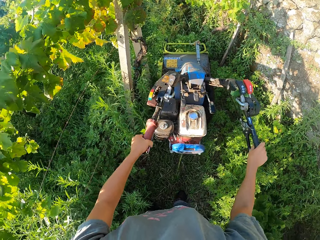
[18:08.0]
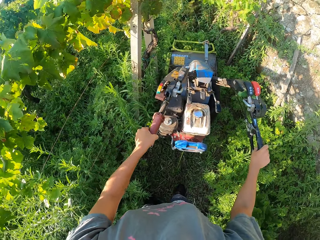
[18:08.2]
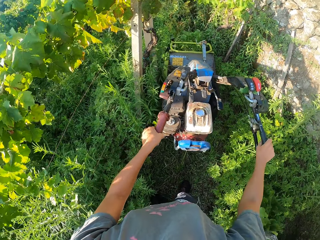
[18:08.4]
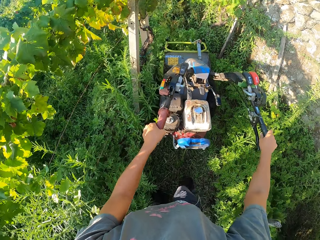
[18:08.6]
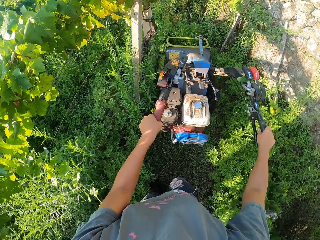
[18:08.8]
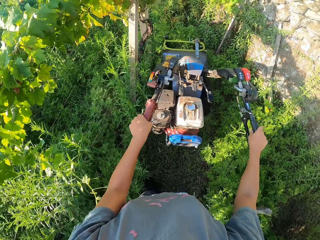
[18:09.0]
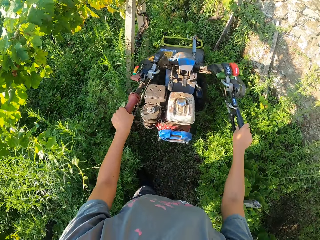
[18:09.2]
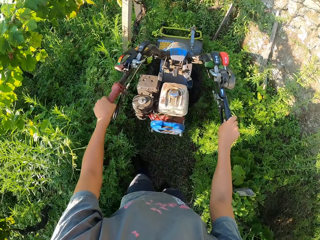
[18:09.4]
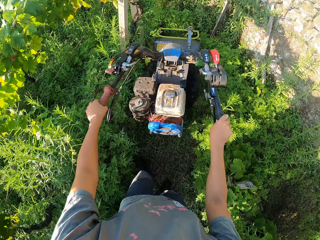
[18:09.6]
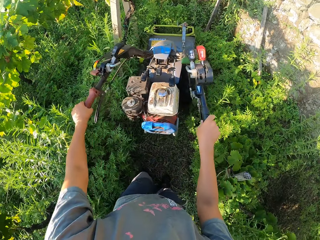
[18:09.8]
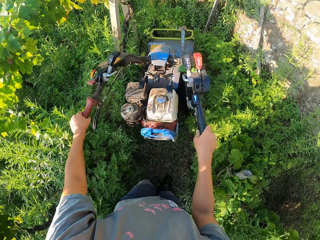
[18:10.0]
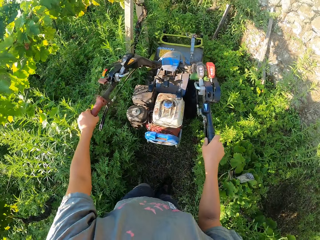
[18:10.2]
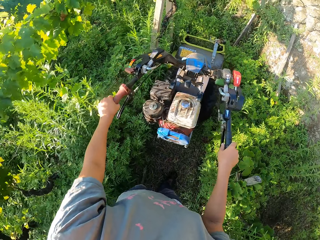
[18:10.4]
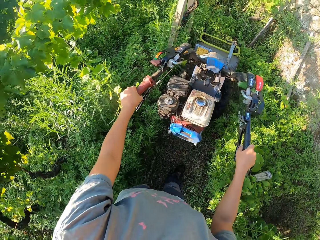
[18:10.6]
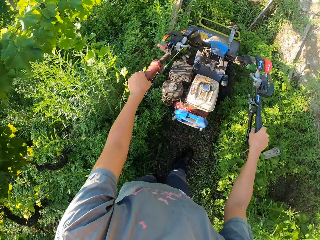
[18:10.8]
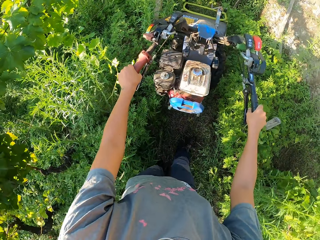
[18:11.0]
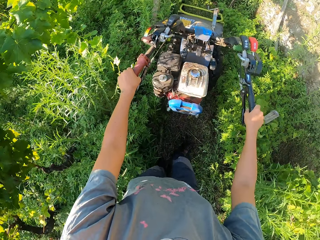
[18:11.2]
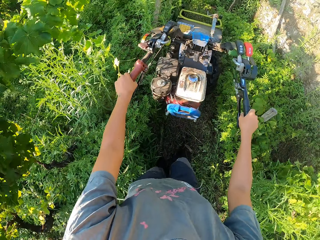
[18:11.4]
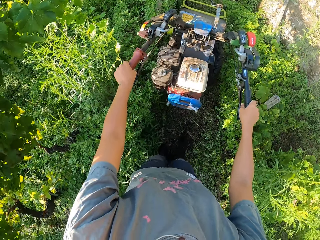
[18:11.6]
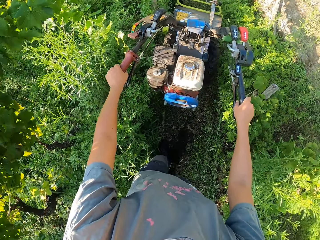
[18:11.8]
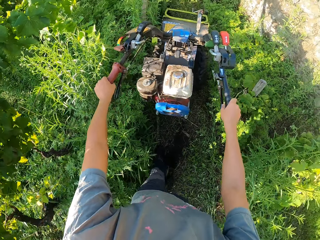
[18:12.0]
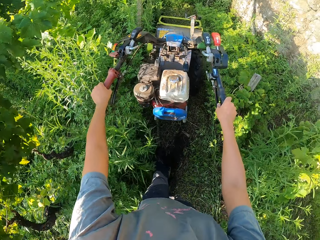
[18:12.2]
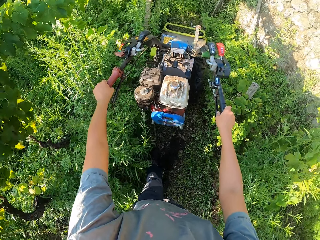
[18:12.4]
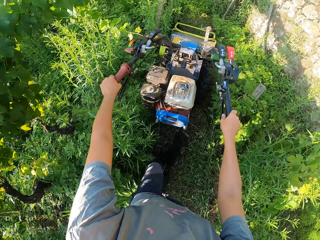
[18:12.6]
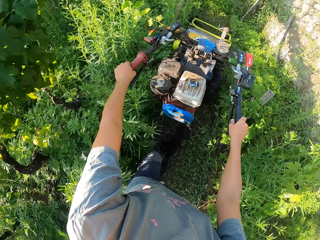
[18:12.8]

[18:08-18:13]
The camera wearer walks backwards with the lawn mower. They cut the grass on the lawn with the lawn mower.

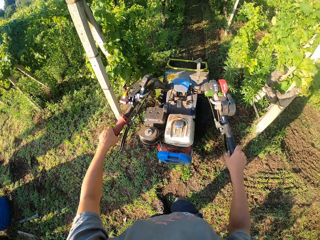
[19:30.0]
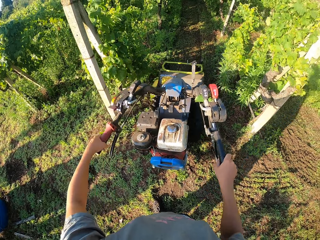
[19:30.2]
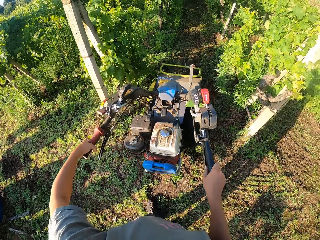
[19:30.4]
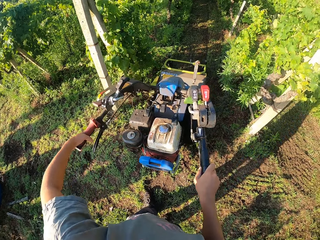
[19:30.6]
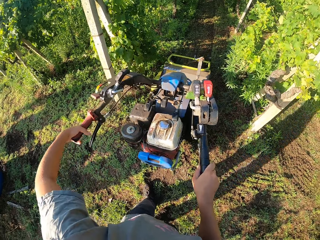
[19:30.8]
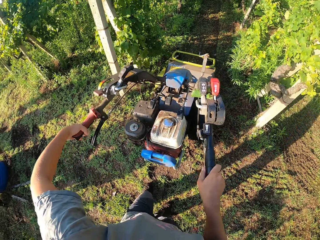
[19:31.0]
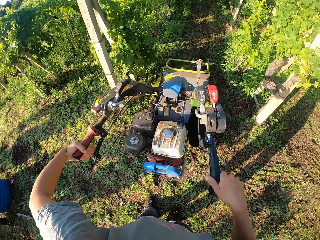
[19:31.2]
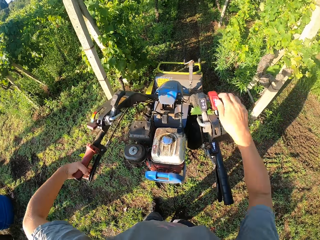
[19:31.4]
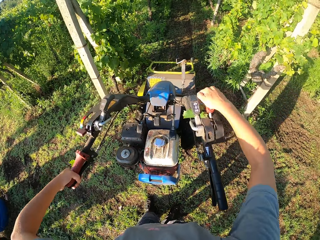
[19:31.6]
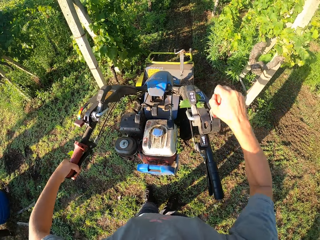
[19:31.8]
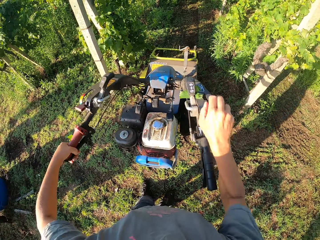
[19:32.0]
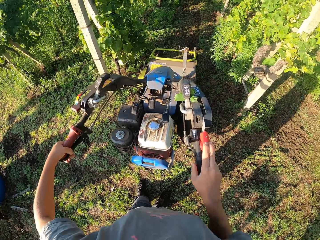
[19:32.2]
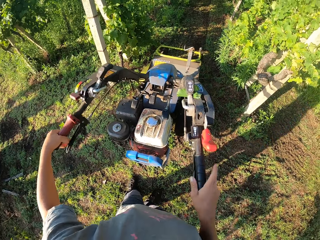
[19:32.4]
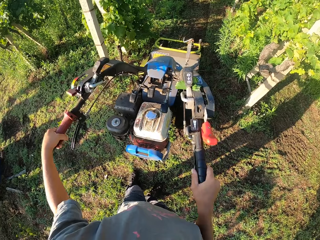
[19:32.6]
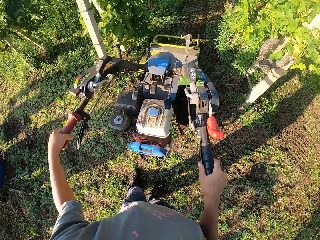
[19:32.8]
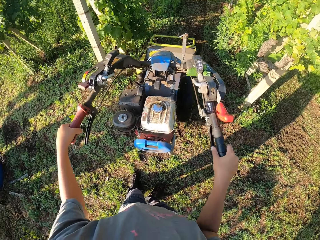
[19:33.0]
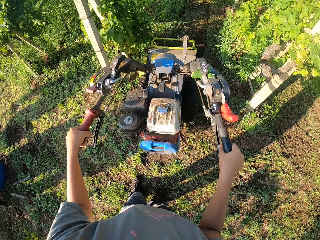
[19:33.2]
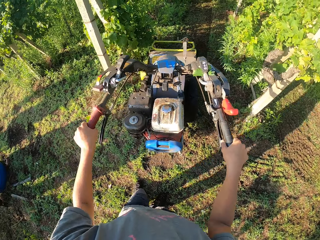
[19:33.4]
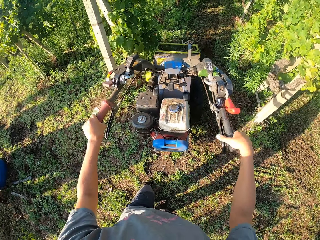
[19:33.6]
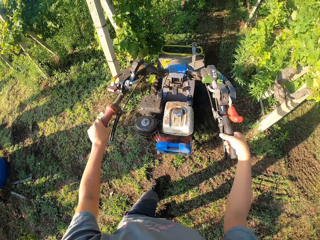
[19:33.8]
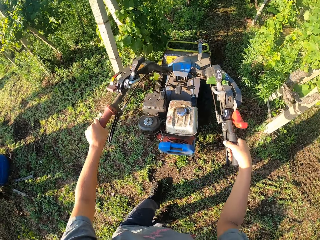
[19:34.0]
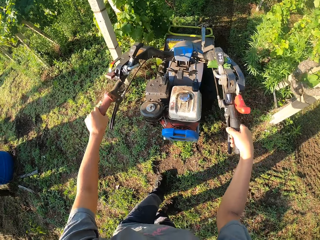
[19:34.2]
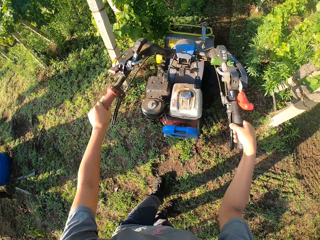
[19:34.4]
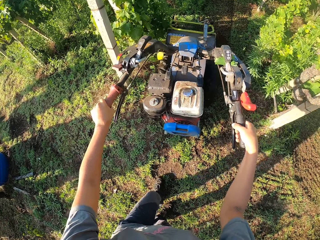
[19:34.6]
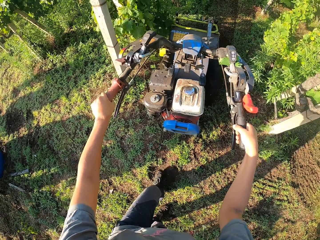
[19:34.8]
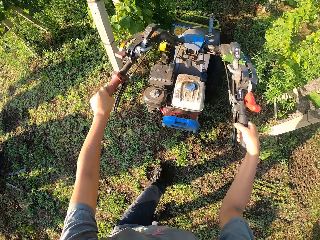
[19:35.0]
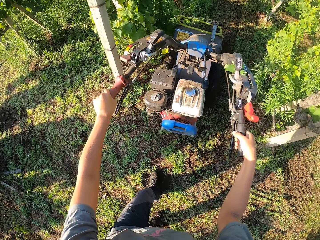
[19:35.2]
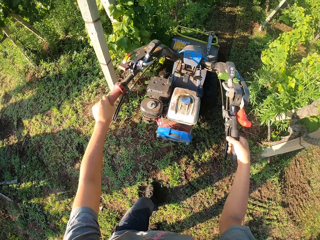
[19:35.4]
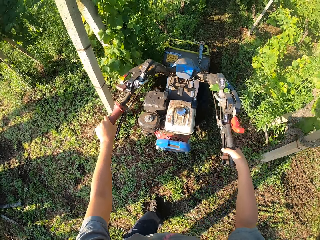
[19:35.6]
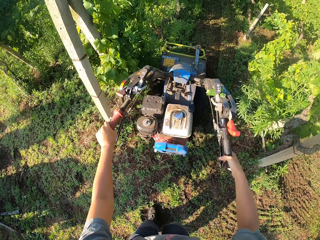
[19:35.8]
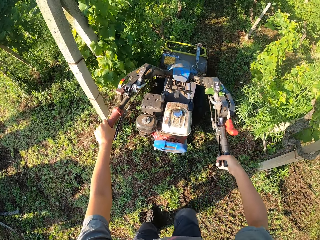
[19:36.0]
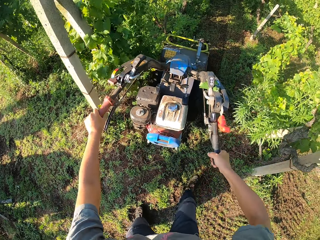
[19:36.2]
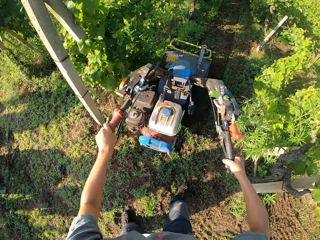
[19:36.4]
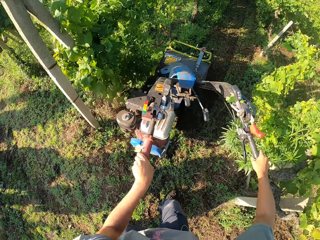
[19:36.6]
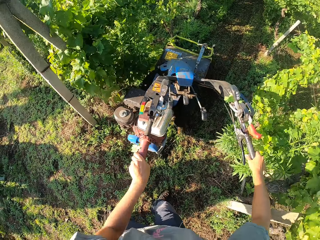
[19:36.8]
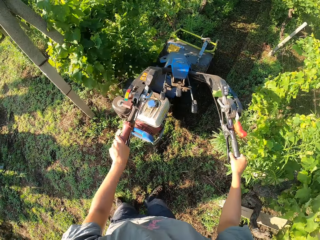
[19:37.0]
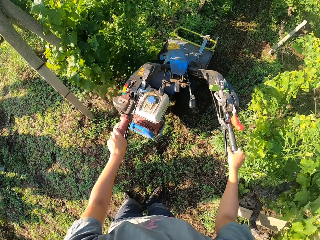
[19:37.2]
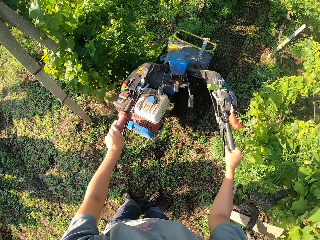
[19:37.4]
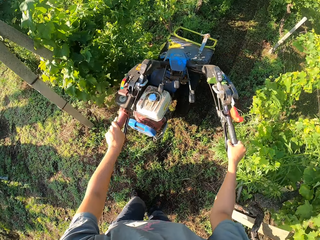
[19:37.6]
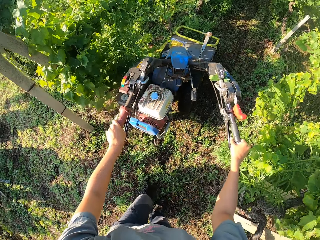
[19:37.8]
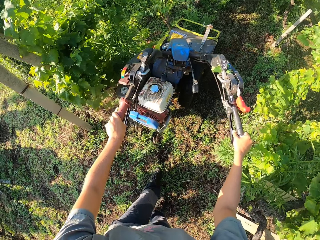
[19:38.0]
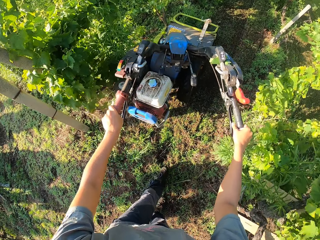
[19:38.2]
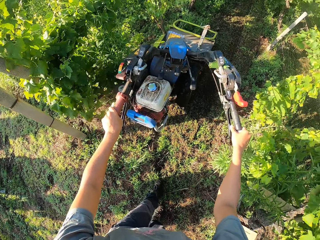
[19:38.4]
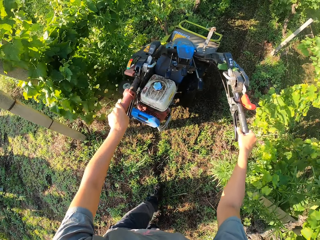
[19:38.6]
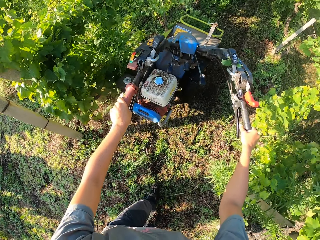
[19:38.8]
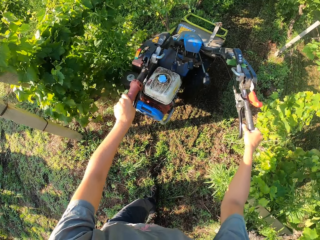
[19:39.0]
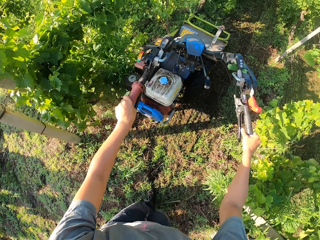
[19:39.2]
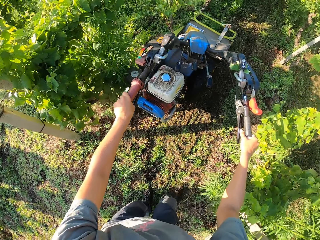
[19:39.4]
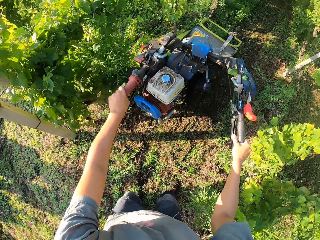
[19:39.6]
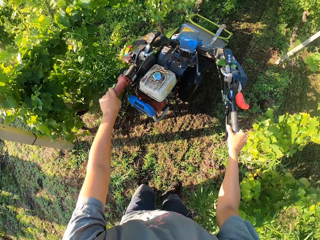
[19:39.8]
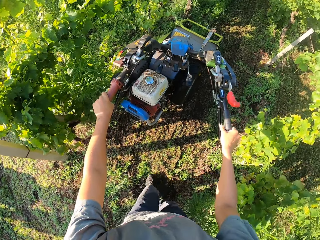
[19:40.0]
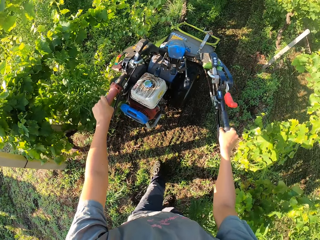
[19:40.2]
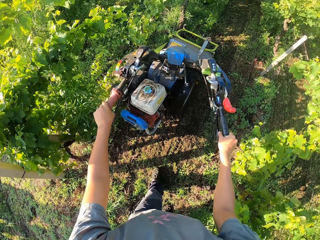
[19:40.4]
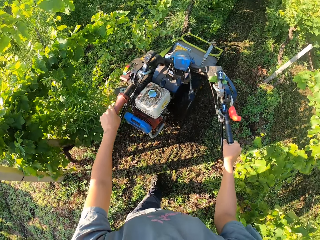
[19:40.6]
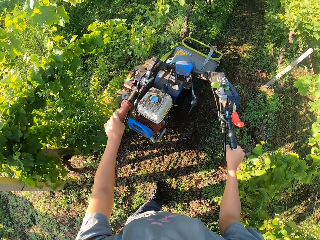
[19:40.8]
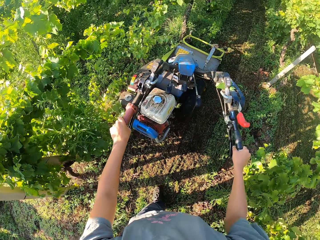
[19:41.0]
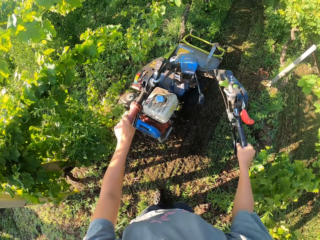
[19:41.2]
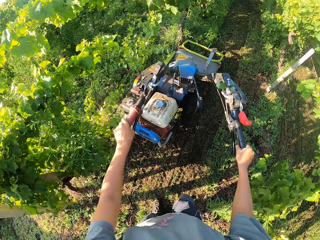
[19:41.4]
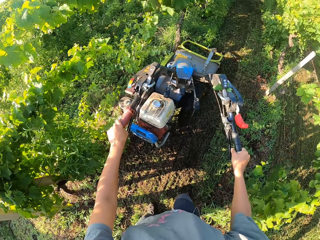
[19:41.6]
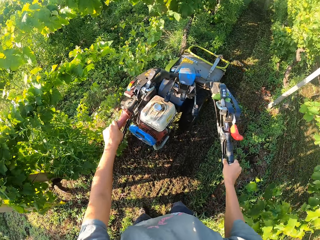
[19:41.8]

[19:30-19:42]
The camera wearer stops walking. He stops moving the brush mower. He sets the lawn mower on forward. He pulls down the lever on the right handle of the brush mower with his right hand. He continues cutting the grasses on the farm with the brush mower. He walks forward with the lawn mower. He adjusts the handlebar of the lawn mower.

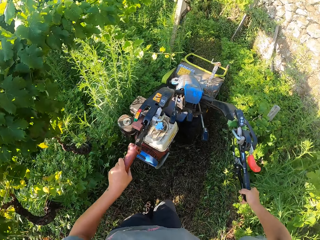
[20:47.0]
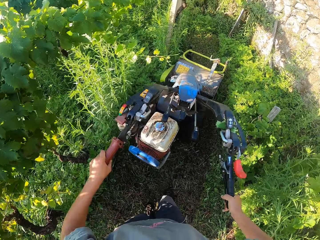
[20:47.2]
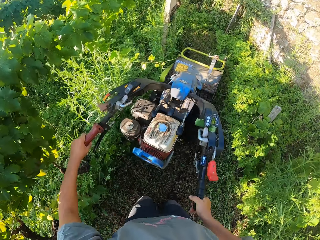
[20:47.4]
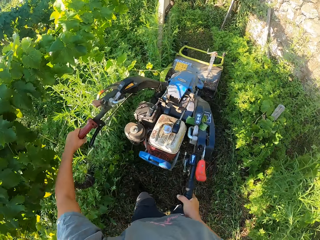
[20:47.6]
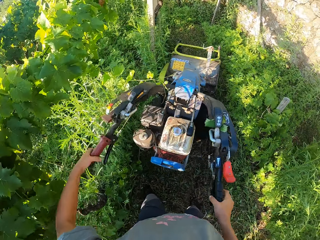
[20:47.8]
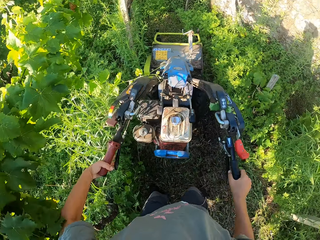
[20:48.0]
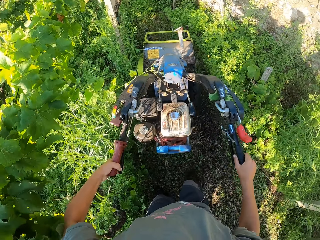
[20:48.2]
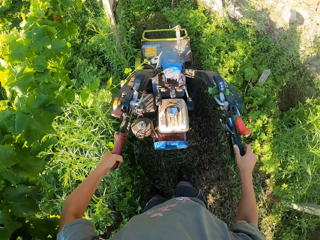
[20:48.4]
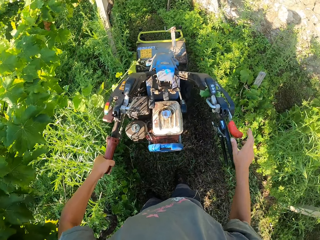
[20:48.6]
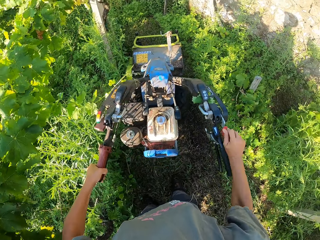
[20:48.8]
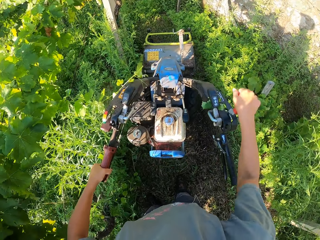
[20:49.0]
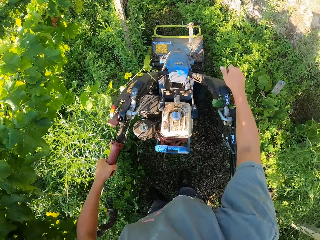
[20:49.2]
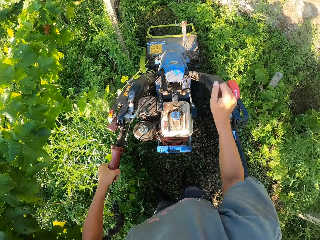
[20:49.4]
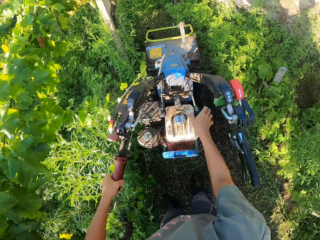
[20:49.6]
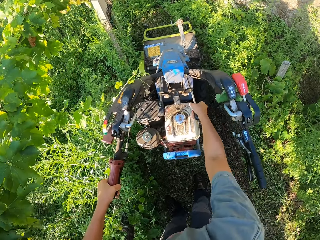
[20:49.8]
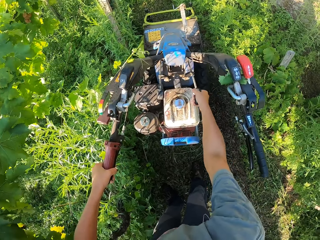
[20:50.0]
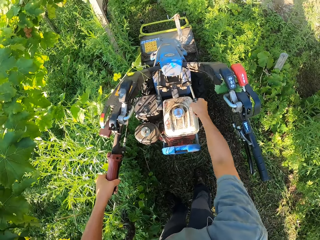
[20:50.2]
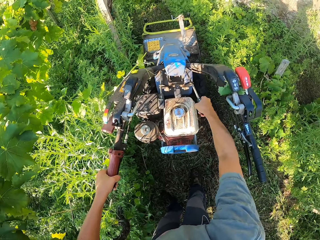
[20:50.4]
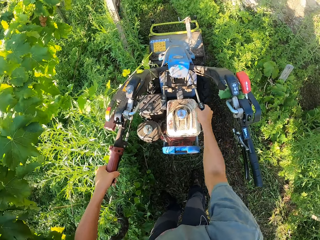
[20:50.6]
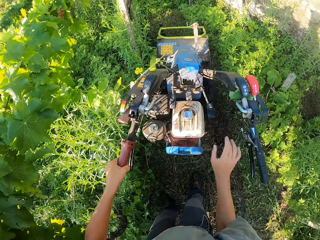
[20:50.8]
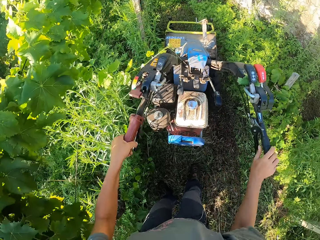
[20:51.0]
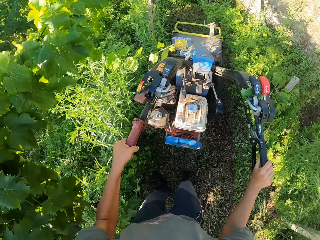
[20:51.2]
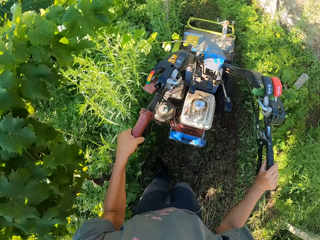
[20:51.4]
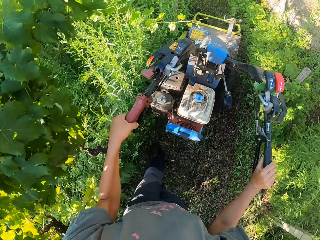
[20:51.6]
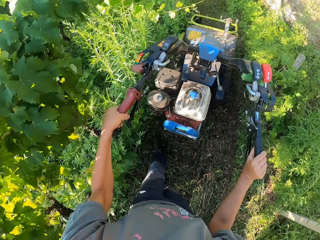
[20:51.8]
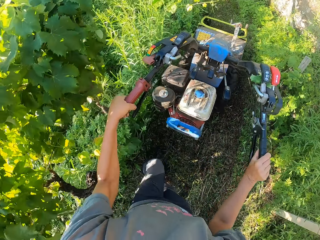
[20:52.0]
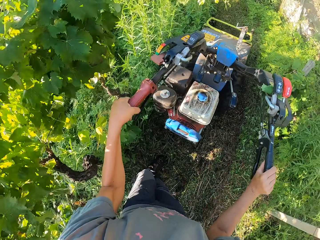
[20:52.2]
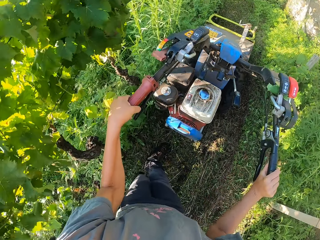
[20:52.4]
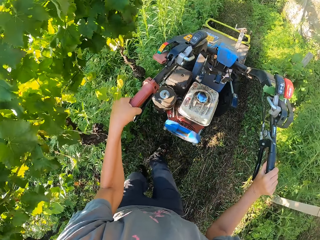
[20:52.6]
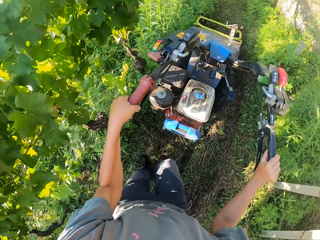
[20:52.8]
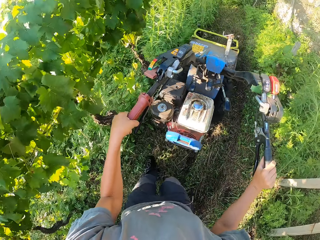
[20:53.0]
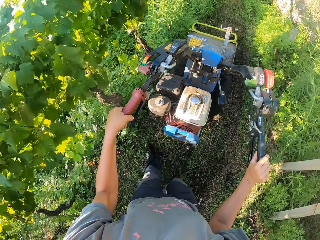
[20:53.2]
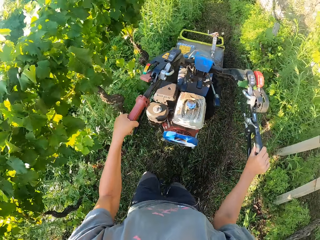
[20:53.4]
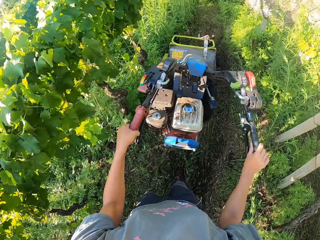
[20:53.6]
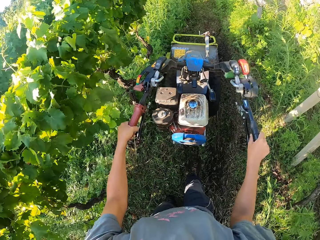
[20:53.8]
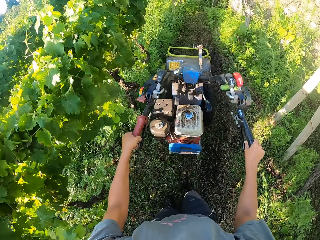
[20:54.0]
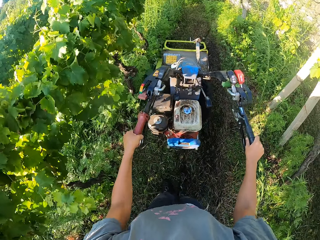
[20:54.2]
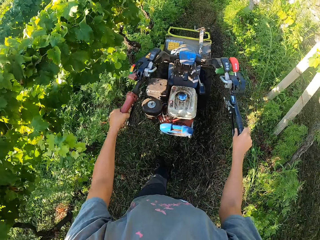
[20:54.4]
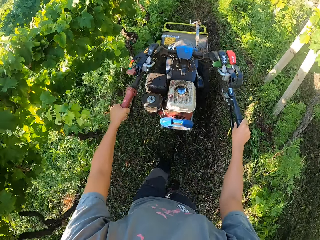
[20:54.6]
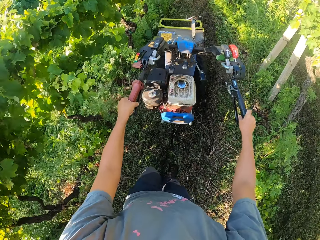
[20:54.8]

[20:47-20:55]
The camera wearer stops walking. He stops moving the brush mower. He adjusts the levers on the brush mower with his right hand. He sets the lawn mower on reverse. He continues cutting the grasses on the farm with the brush mower. He walks backwards with the lawn mower.
